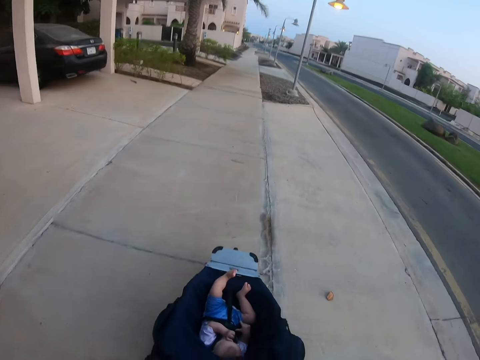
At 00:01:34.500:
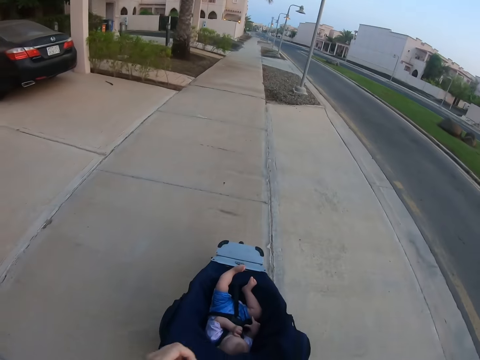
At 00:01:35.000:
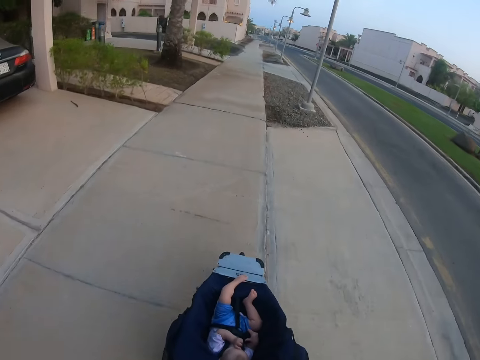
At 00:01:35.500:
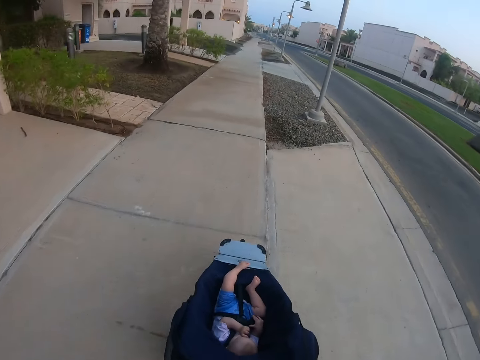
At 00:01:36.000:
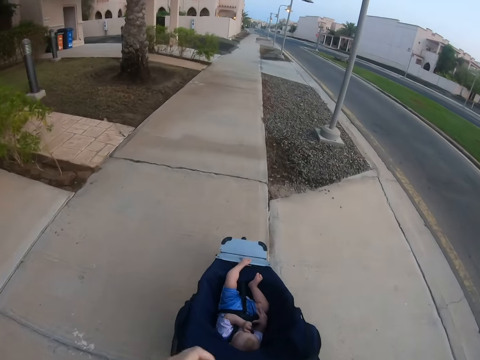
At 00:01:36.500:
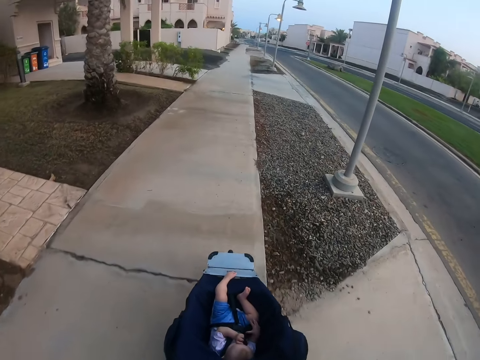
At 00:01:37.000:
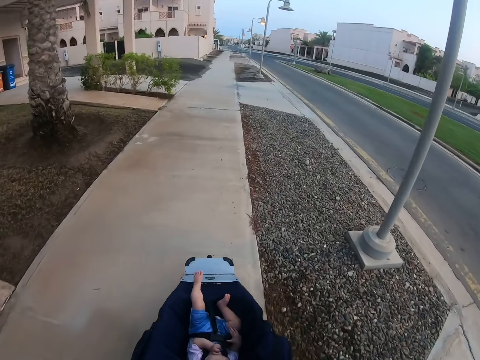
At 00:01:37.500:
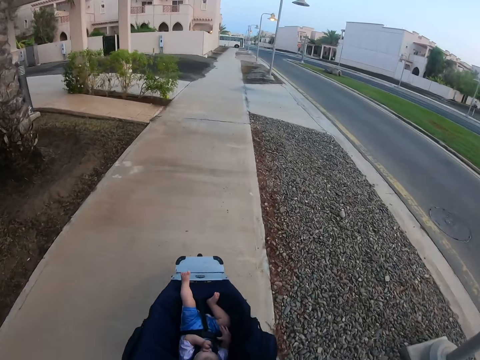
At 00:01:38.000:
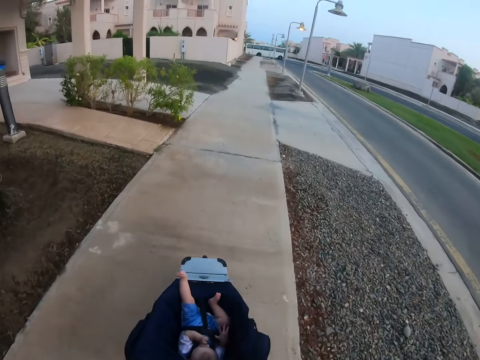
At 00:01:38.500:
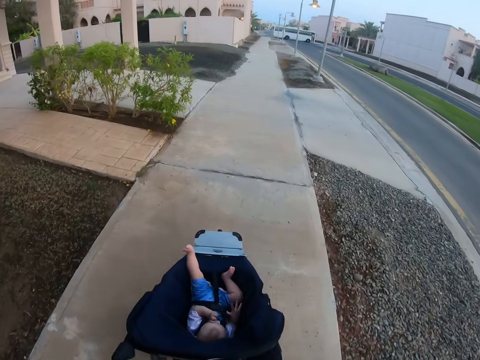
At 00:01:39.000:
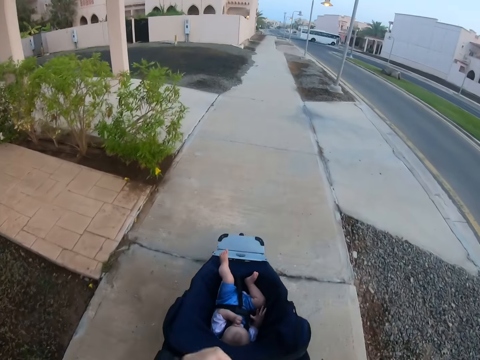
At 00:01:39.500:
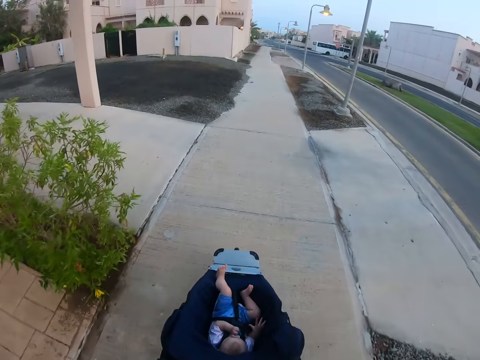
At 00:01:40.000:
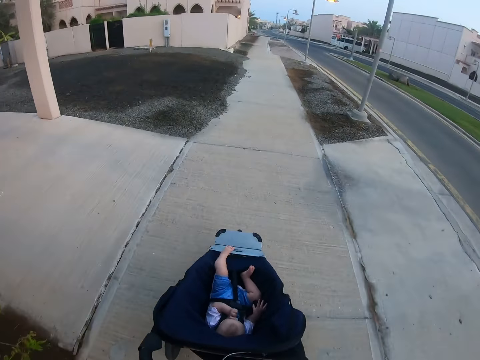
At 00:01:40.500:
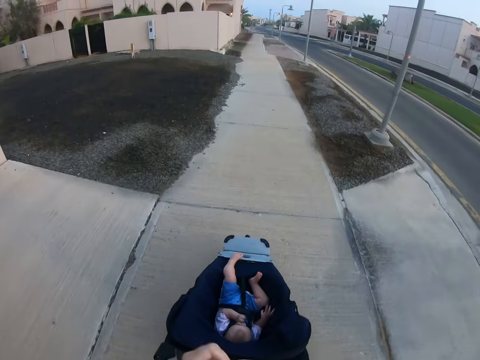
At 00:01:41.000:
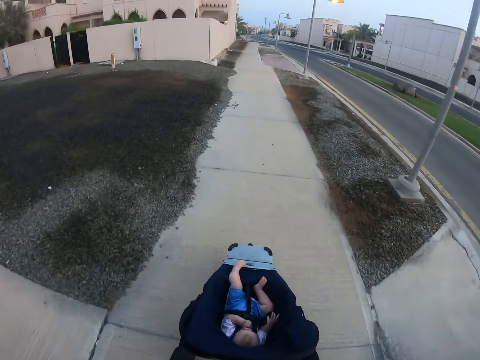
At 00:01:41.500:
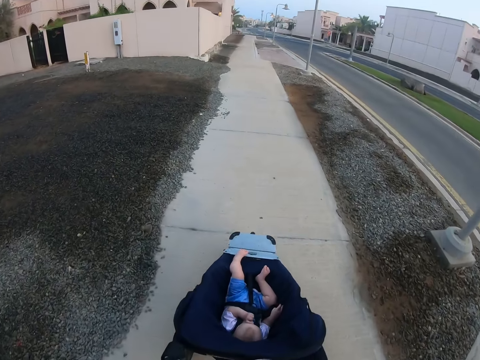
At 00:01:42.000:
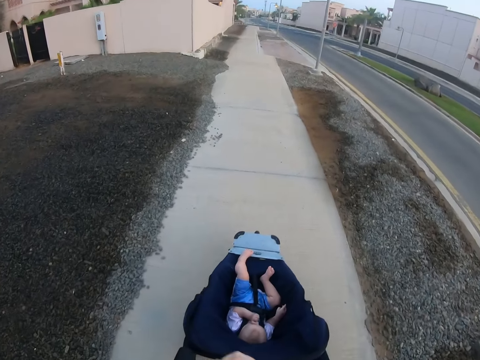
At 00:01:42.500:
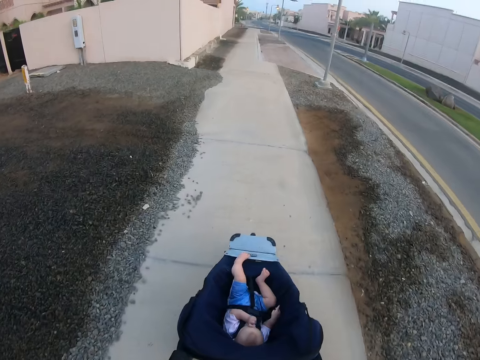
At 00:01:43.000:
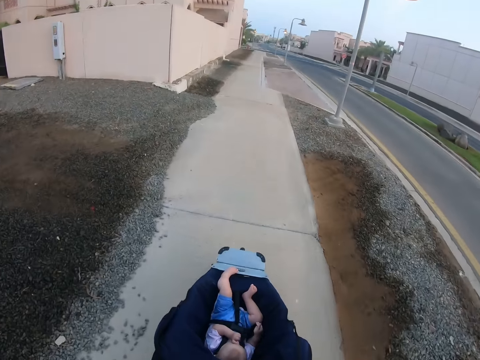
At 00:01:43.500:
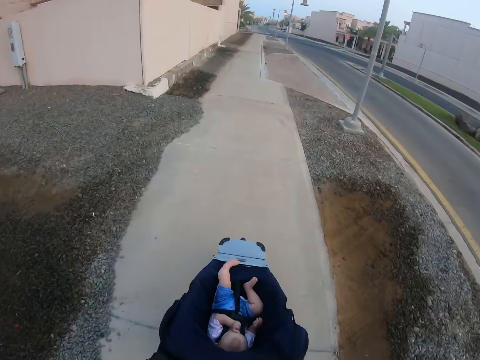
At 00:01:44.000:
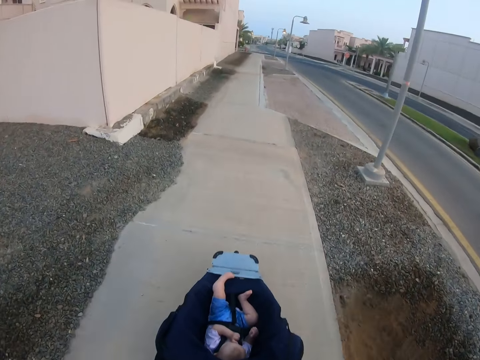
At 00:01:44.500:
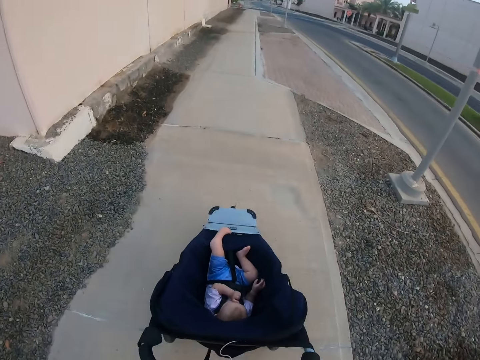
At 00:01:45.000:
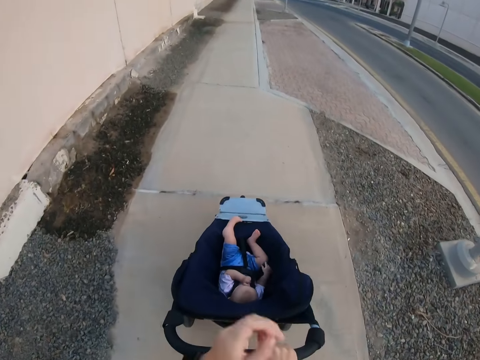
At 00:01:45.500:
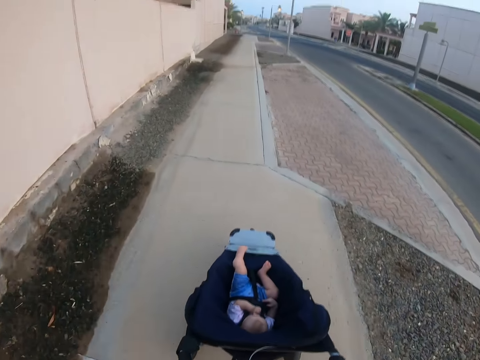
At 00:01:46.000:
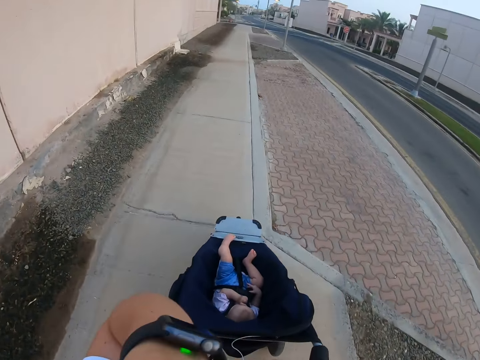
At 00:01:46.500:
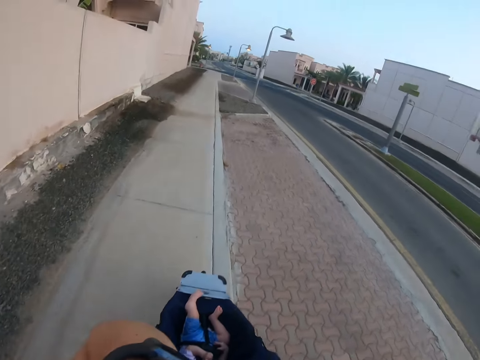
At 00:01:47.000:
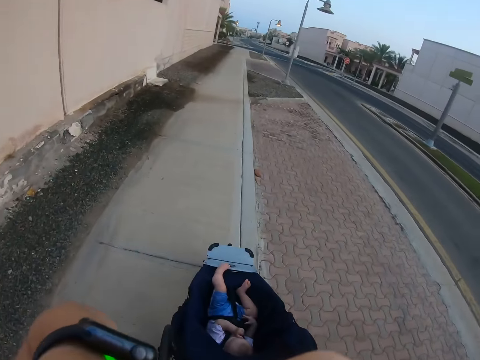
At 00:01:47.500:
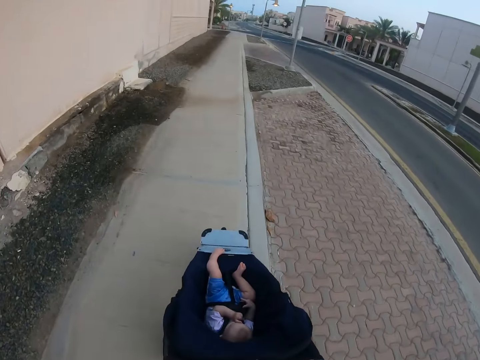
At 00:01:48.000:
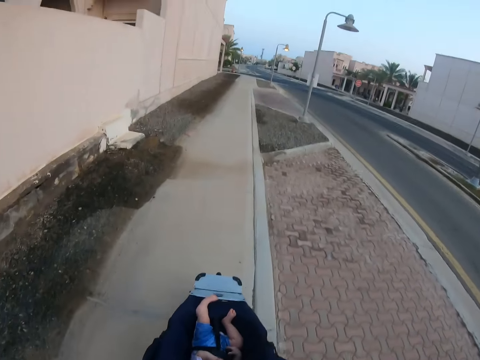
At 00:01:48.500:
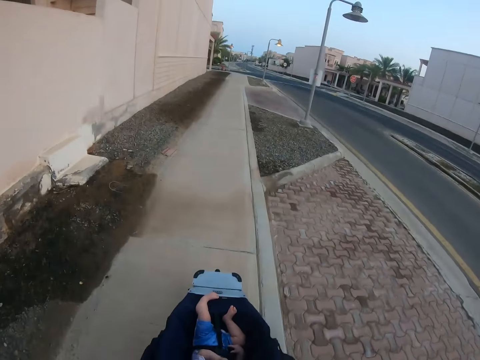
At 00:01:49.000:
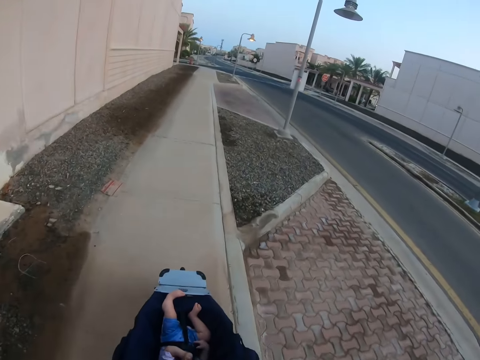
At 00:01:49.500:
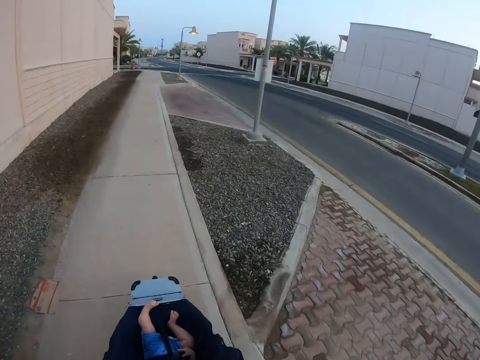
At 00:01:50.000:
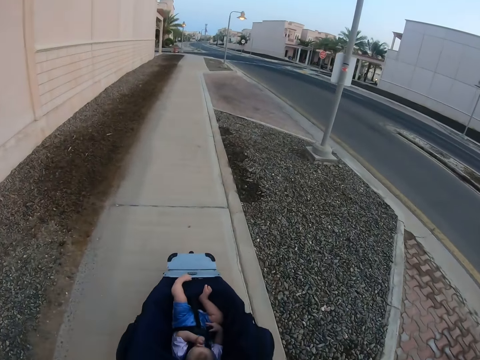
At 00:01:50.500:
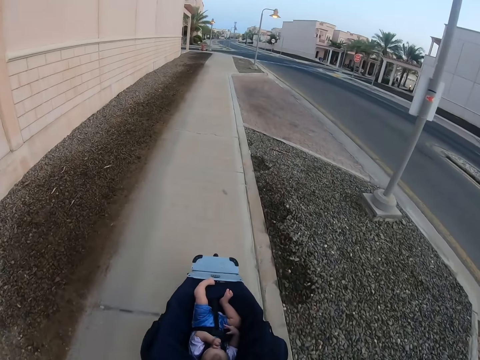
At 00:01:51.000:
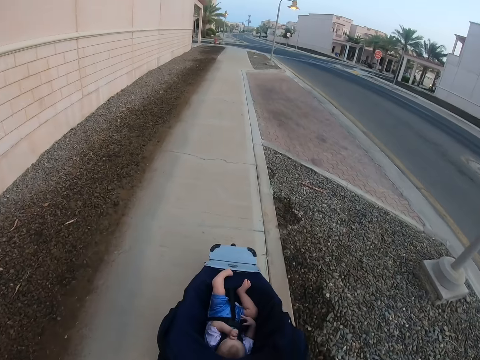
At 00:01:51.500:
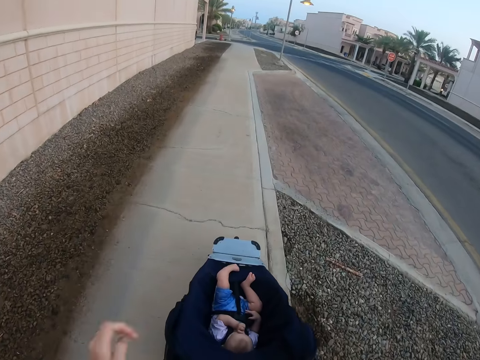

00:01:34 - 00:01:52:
The camera wearer touches herself. She pushes the baby stroller.

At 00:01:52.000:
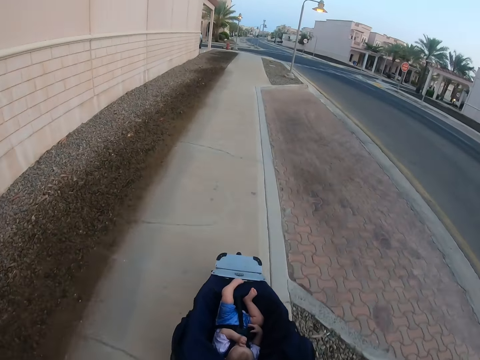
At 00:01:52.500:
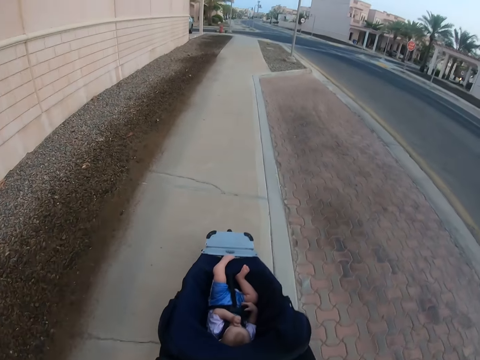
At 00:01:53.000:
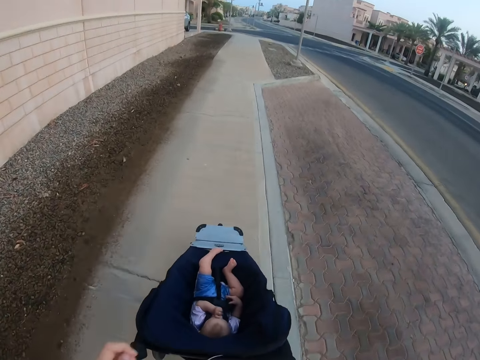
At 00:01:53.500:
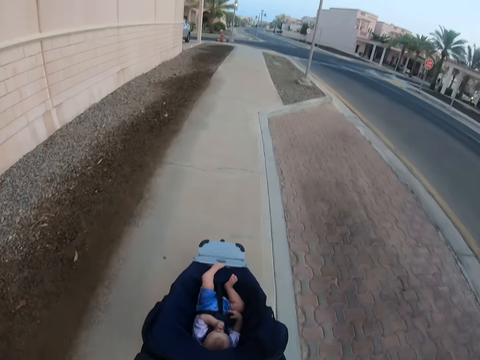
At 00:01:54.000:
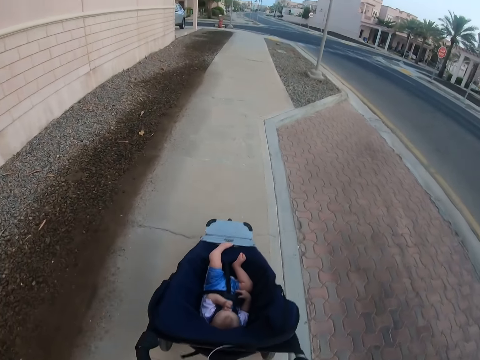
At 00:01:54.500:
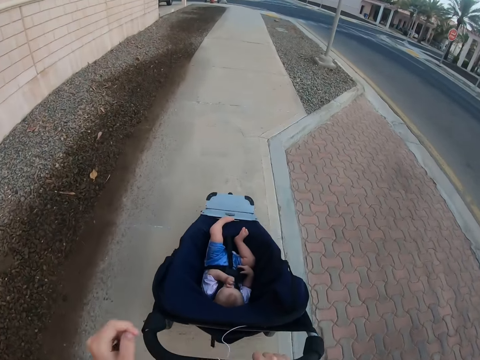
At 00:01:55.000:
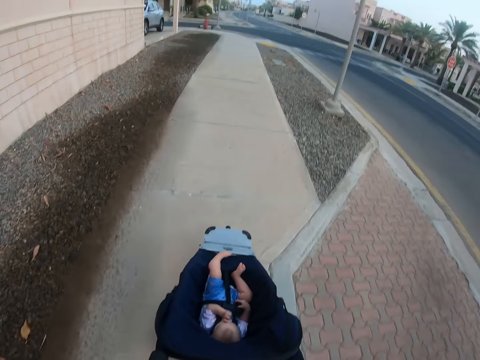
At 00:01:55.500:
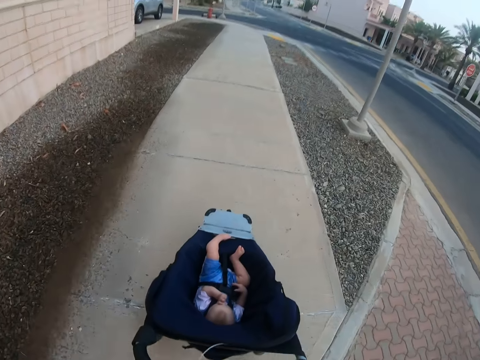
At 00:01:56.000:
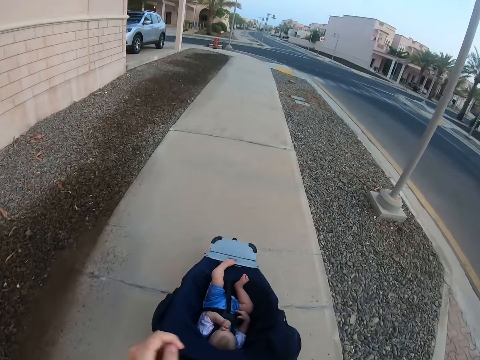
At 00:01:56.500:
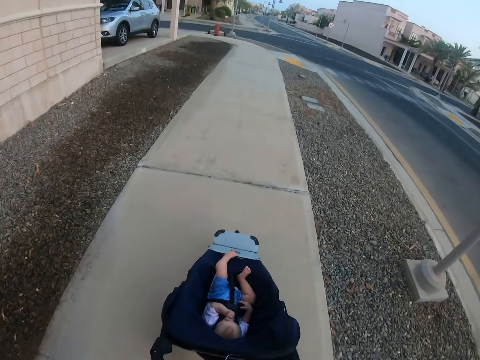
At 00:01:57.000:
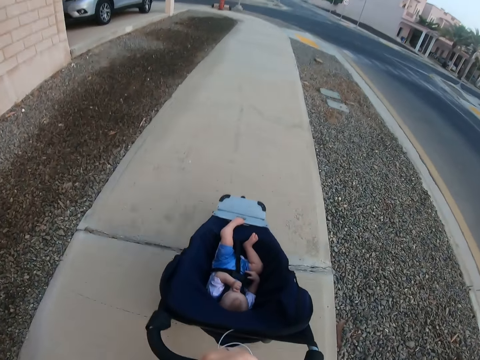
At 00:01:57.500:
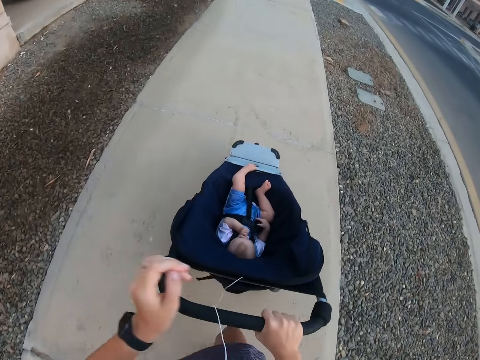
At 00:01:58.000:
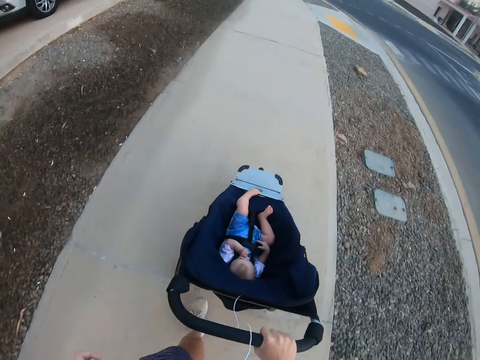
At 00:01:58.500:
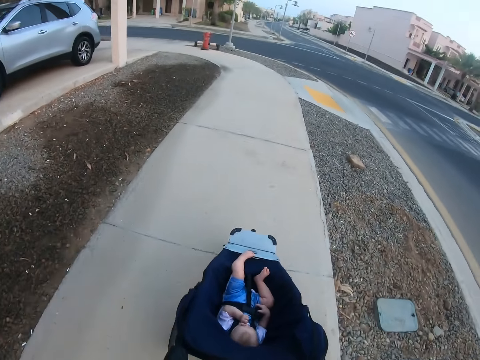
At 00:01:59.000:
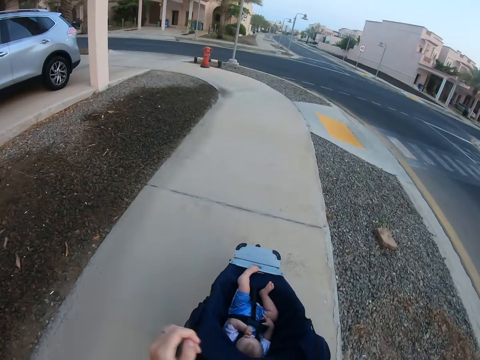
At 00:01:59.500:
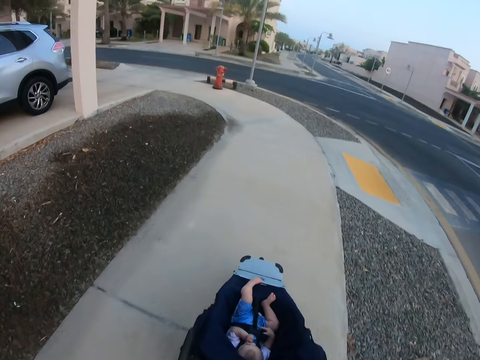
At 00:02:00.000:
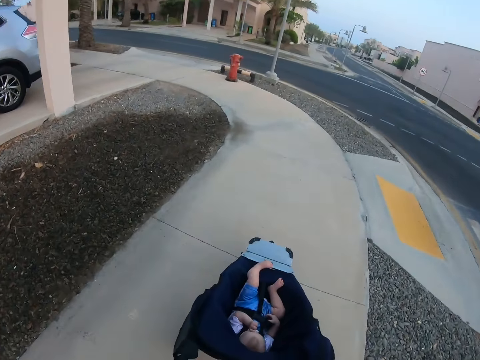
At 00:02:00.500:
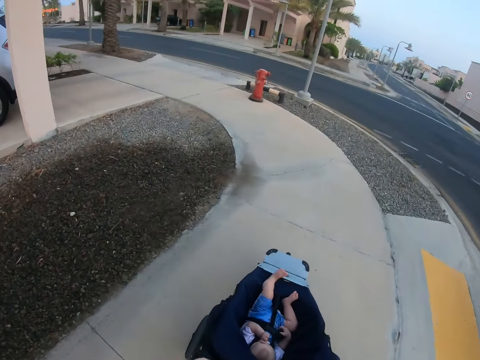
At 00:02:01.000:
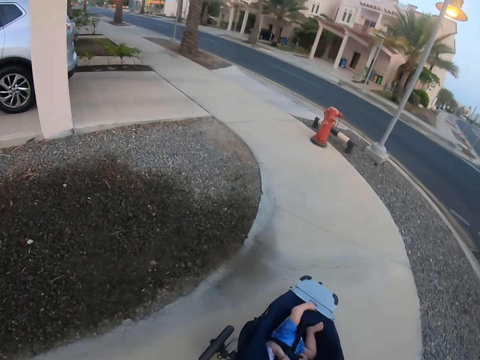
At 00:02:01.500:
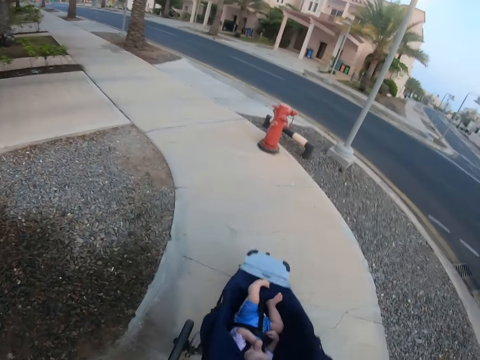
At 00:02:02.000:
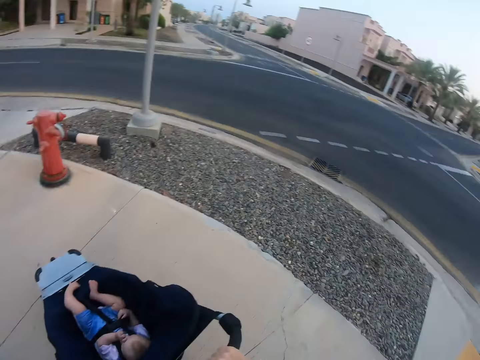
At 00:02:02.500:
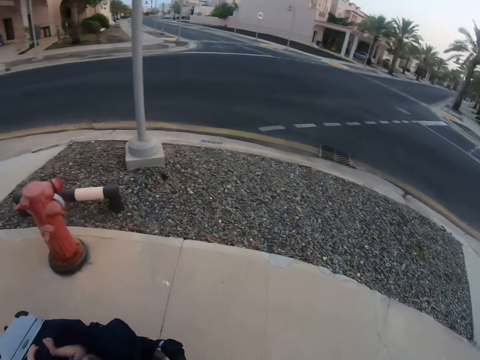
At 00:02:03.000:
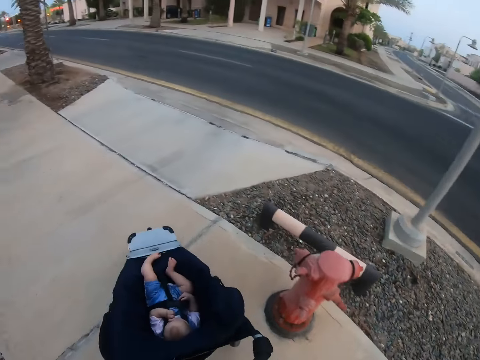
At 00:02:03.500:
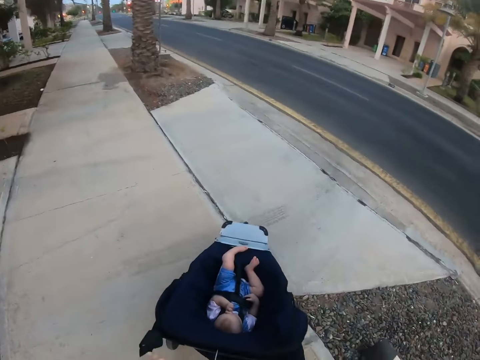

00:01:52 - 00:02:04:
The camera wearer looks across the road.
